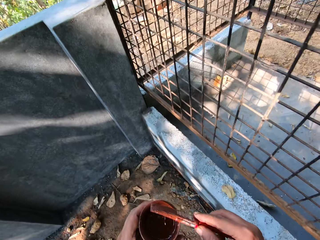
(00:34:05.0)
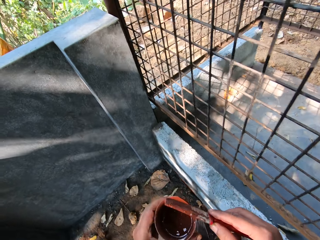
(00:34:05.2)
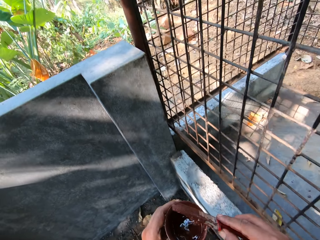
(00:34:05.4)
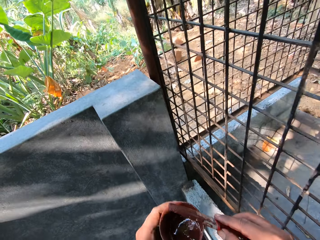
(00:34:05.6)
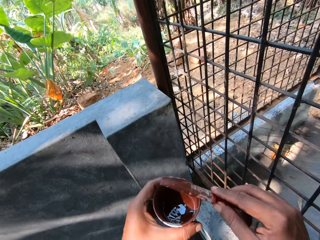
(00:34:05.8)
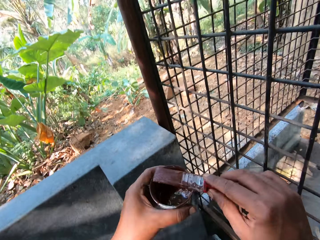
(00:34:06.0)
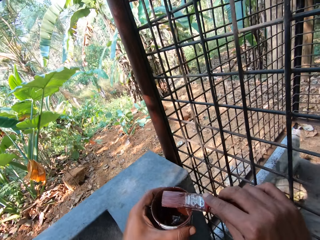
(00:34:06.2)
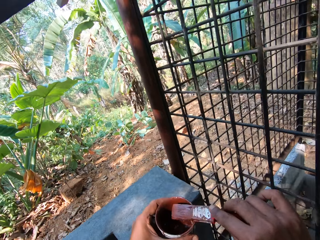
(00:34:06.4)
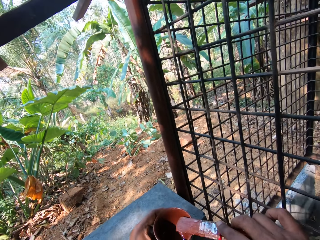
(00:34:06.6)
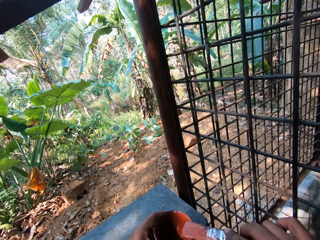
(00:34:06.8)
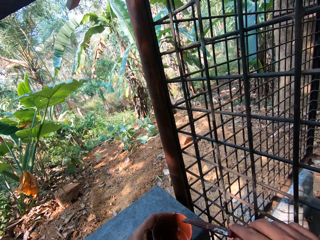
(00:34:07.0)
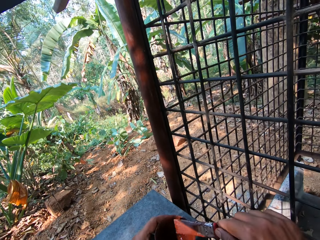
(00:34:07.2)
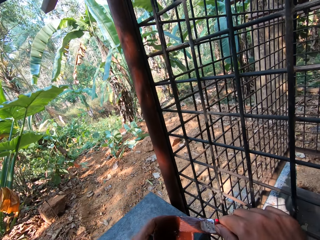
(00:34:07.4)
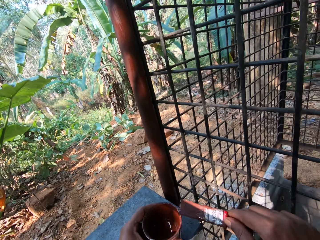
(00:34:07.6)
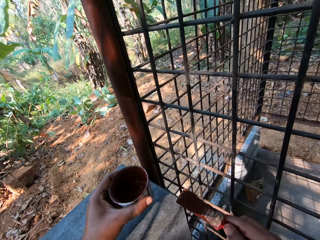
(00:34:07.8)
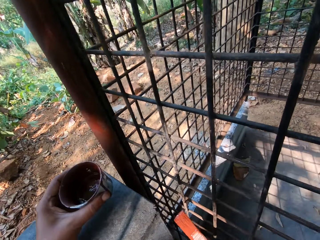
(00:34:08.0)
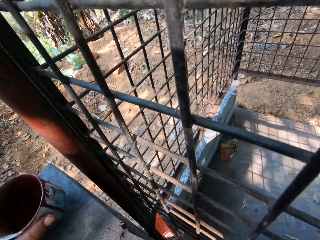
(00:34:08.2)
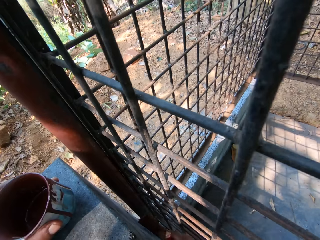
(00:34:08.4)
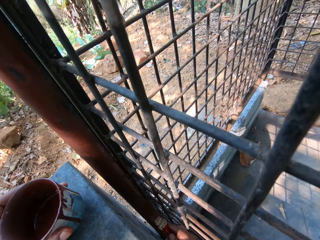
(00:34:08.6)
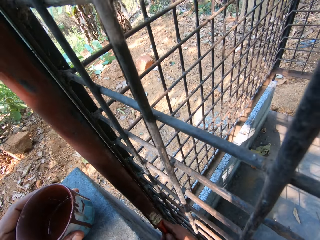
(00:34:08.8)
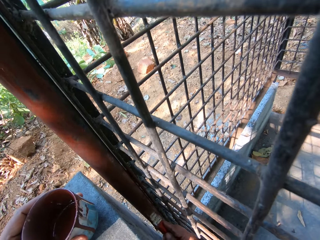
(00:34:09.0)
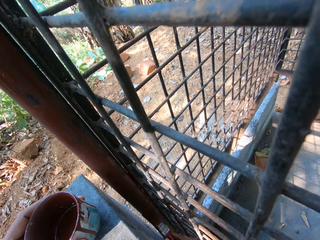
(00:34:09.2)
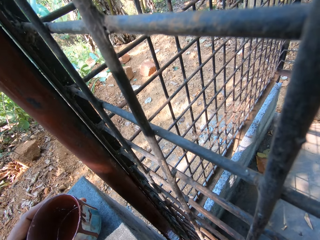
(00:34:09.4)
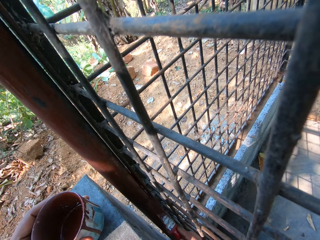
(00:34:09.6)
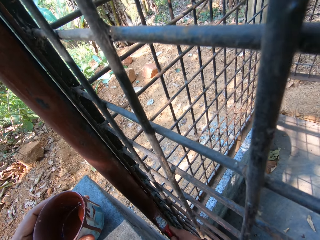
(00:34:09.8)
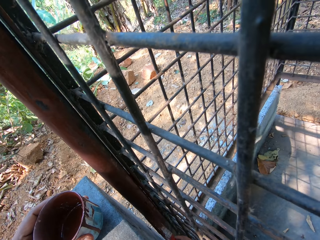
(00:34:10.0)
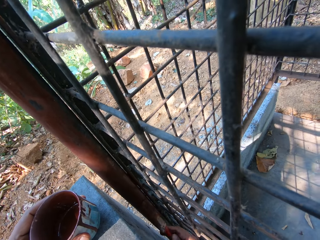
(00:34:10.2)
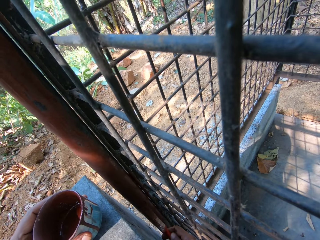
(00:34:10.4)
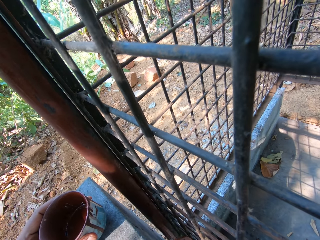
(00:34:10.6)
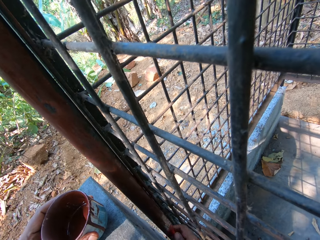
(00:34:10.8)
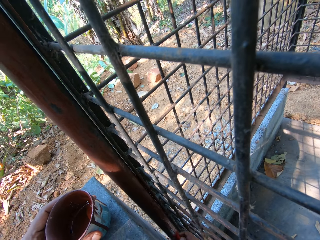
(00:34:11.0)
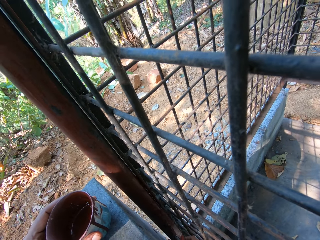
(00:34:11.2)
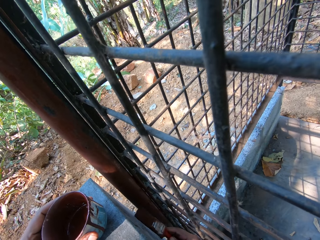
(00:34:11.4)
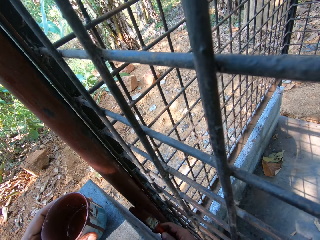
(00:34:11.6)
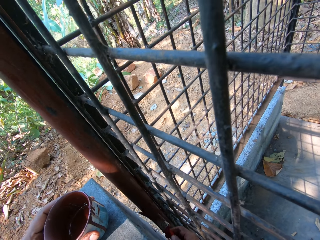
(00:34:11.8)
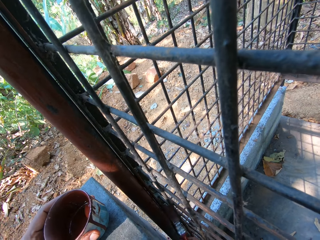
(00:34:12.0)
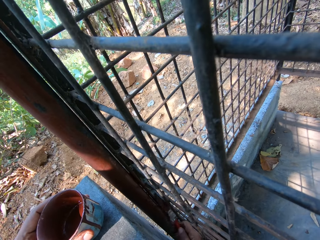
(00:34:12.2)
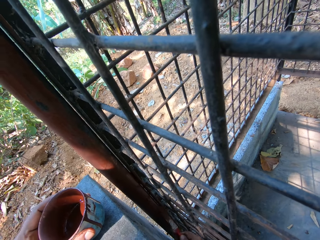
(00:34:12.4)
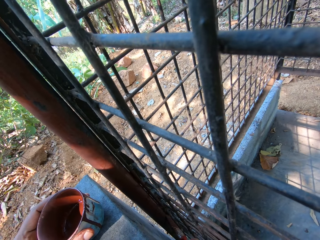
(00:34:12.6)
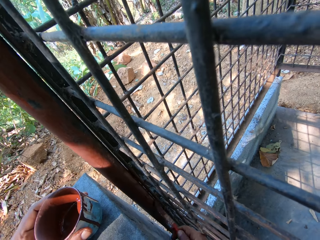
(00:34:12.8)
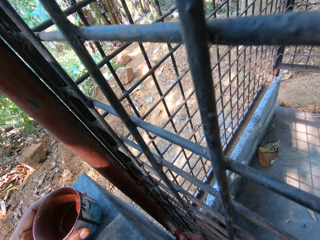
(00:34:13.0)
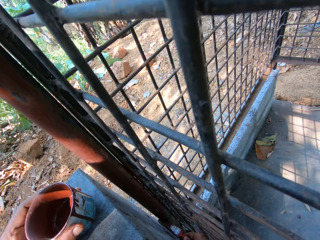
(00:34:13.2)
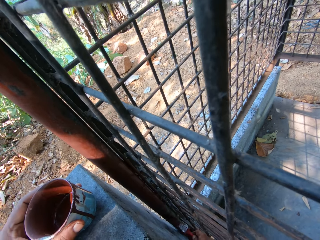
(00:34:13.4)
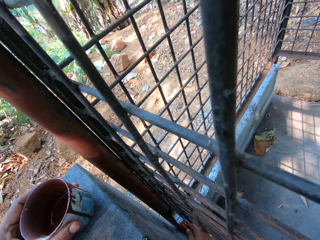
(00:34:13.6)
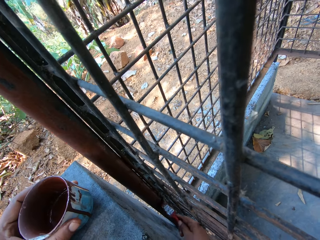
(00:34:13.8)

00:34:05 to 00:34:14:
The camera wearer scrapes the paintbrush in his right hand on the edge of the paint cup in his left hand. He places the paint cup in his left hand on a wall. He paints the cage with the paint on the paintbrush in his right hand.

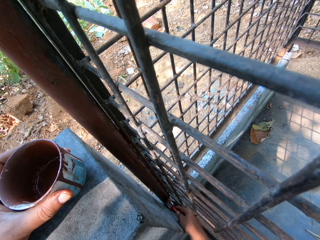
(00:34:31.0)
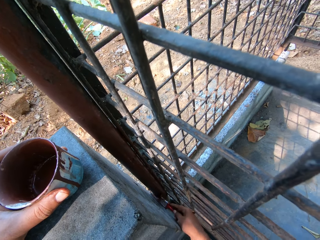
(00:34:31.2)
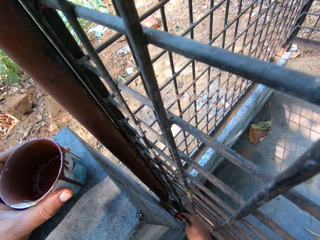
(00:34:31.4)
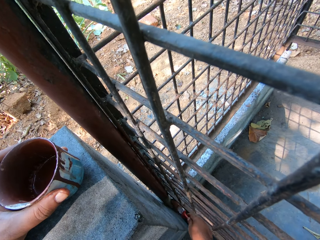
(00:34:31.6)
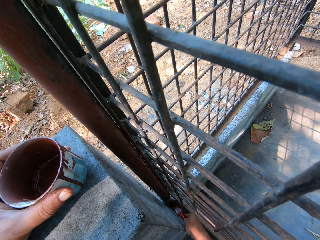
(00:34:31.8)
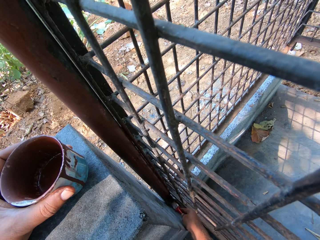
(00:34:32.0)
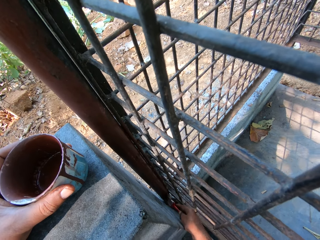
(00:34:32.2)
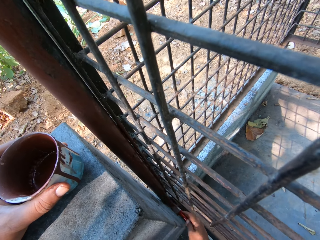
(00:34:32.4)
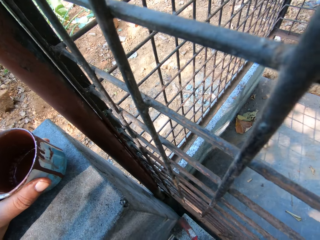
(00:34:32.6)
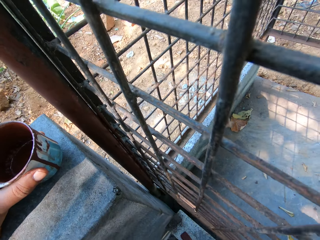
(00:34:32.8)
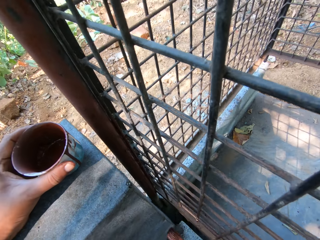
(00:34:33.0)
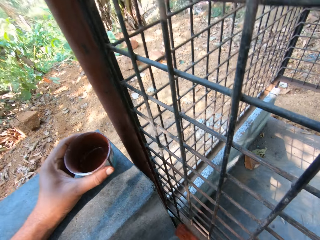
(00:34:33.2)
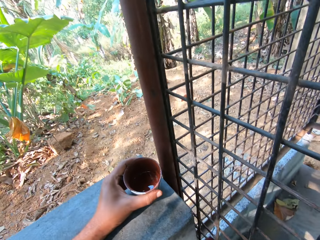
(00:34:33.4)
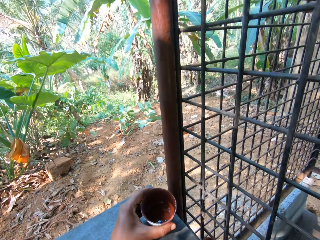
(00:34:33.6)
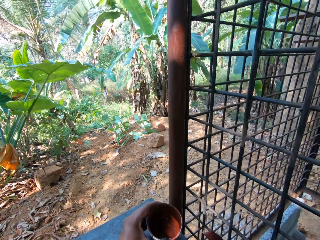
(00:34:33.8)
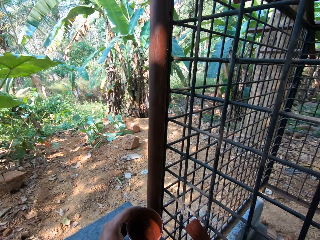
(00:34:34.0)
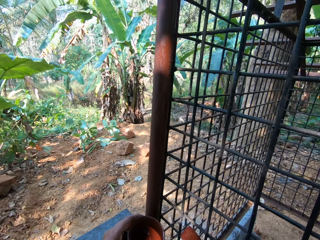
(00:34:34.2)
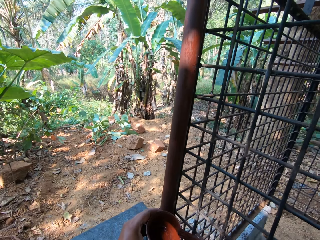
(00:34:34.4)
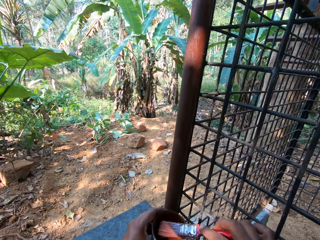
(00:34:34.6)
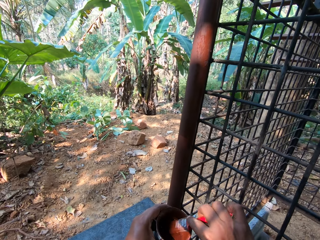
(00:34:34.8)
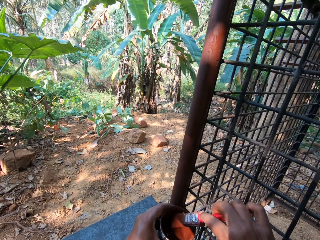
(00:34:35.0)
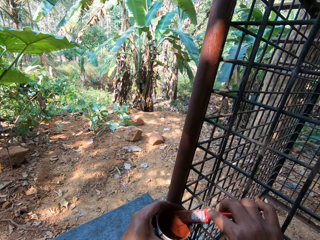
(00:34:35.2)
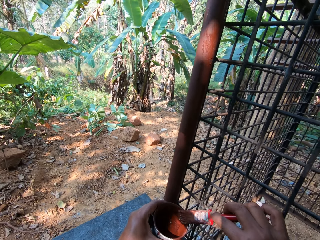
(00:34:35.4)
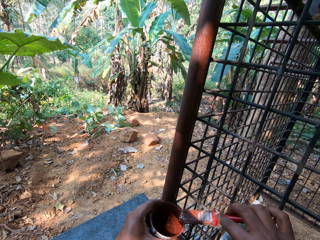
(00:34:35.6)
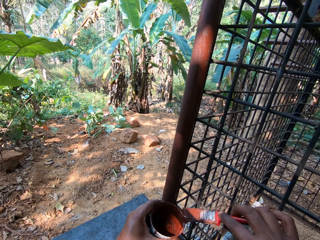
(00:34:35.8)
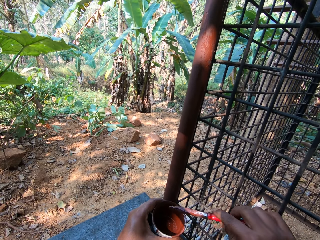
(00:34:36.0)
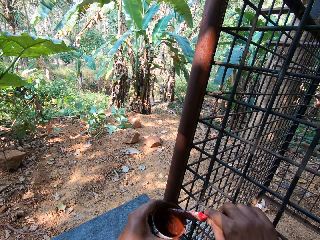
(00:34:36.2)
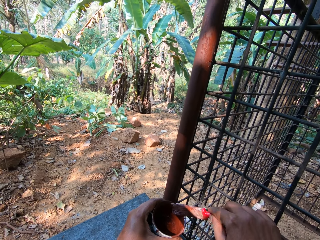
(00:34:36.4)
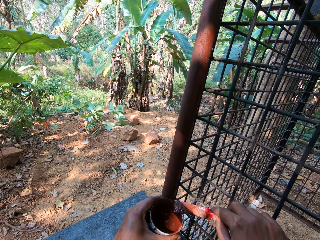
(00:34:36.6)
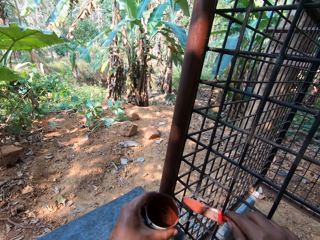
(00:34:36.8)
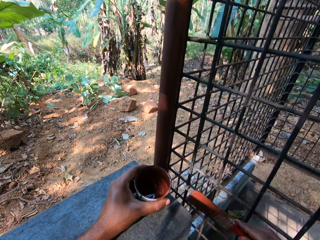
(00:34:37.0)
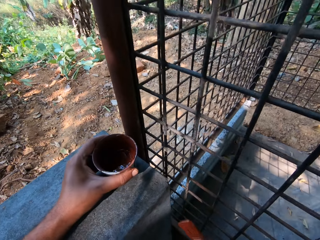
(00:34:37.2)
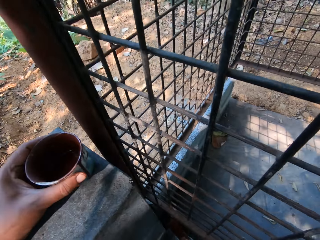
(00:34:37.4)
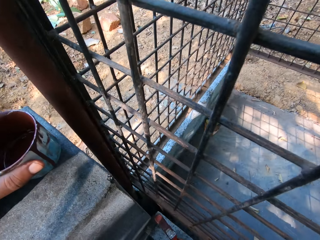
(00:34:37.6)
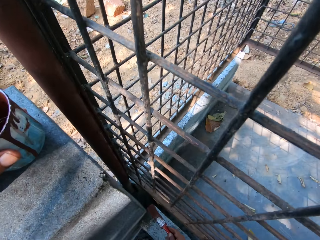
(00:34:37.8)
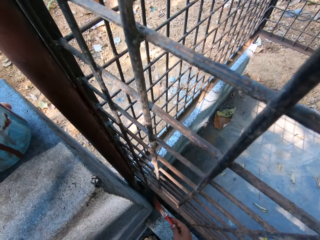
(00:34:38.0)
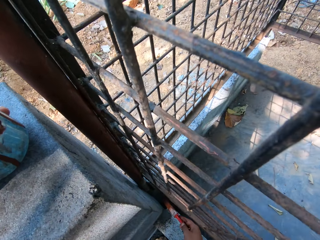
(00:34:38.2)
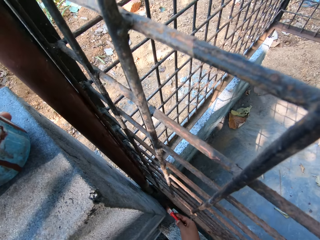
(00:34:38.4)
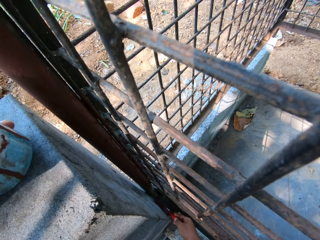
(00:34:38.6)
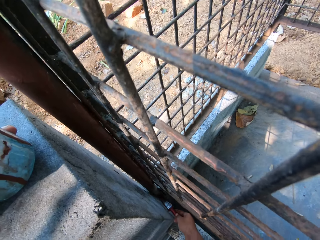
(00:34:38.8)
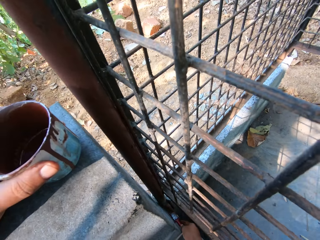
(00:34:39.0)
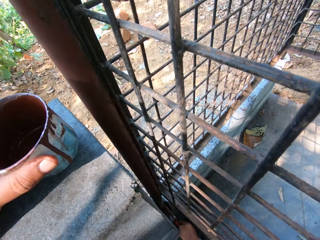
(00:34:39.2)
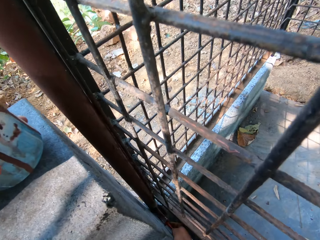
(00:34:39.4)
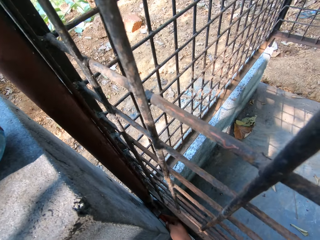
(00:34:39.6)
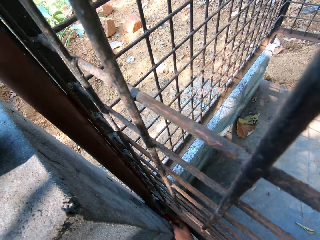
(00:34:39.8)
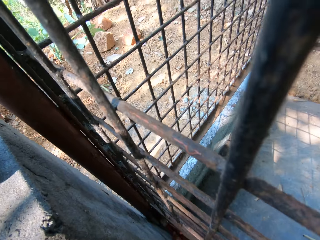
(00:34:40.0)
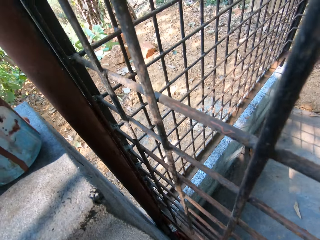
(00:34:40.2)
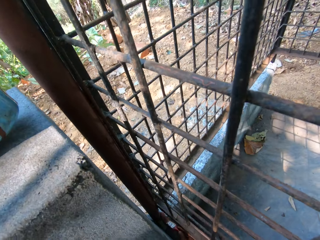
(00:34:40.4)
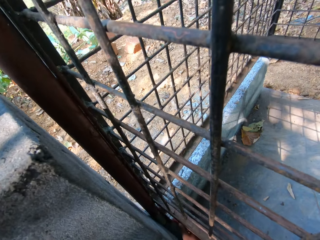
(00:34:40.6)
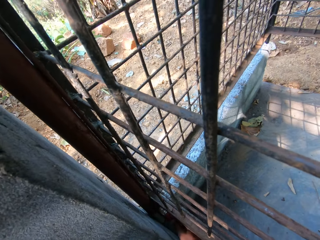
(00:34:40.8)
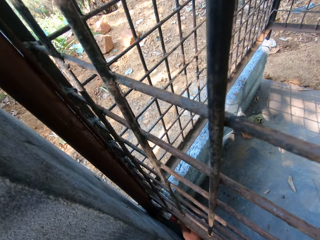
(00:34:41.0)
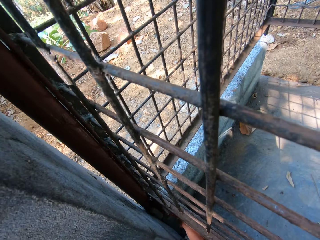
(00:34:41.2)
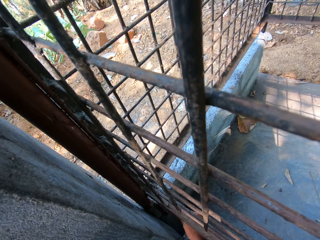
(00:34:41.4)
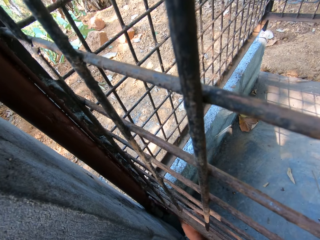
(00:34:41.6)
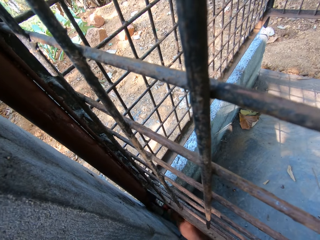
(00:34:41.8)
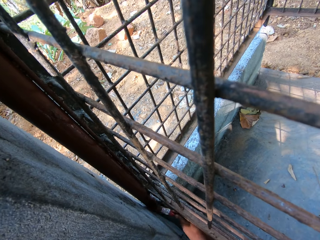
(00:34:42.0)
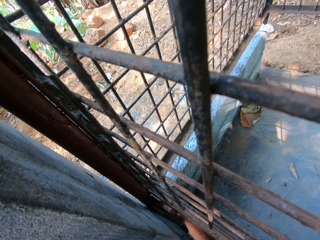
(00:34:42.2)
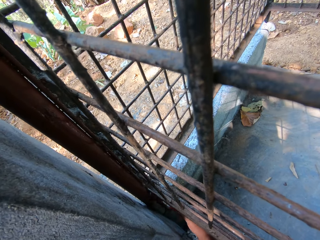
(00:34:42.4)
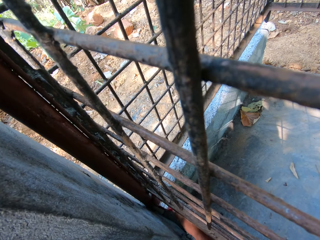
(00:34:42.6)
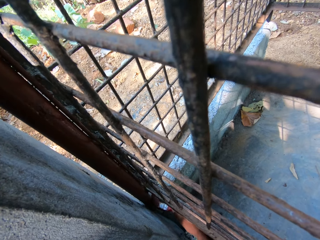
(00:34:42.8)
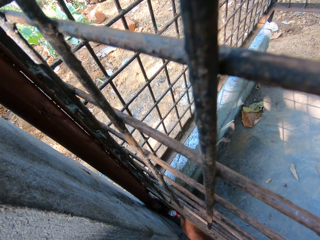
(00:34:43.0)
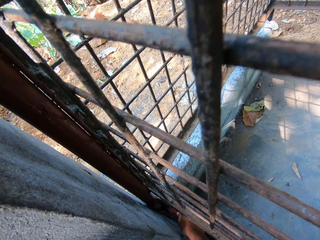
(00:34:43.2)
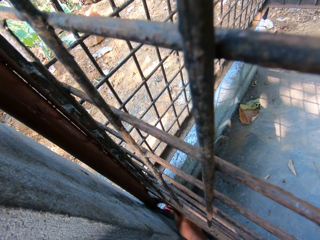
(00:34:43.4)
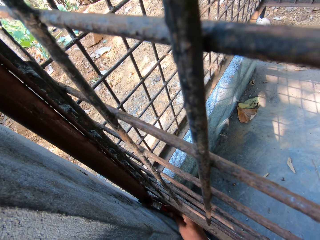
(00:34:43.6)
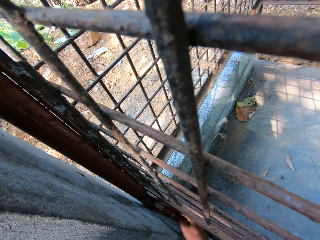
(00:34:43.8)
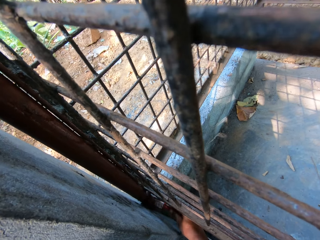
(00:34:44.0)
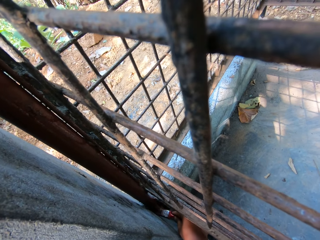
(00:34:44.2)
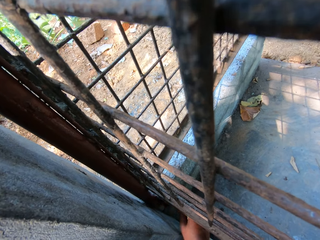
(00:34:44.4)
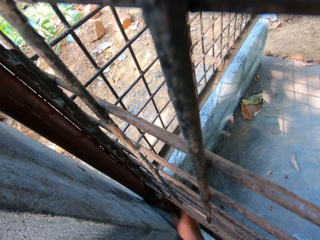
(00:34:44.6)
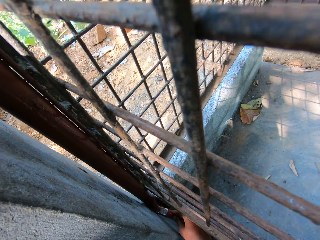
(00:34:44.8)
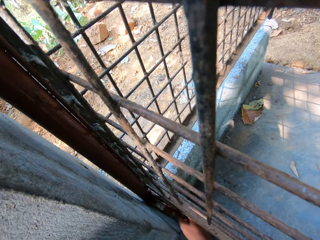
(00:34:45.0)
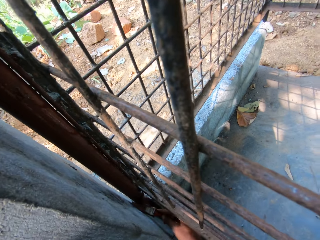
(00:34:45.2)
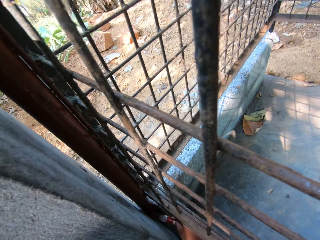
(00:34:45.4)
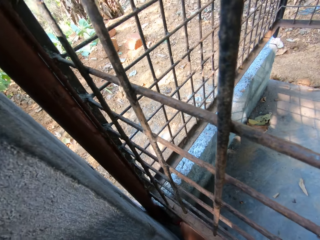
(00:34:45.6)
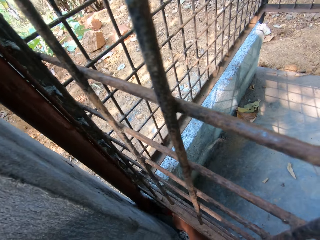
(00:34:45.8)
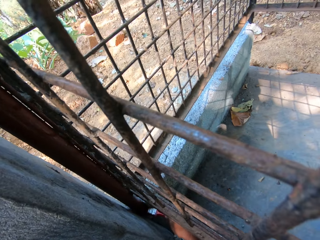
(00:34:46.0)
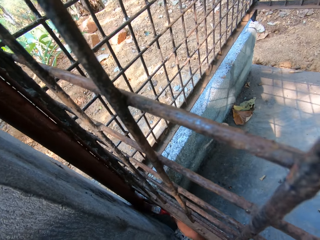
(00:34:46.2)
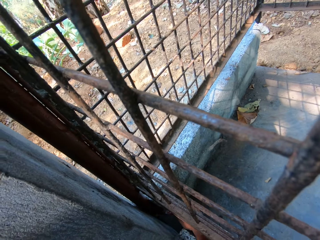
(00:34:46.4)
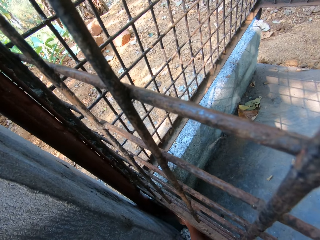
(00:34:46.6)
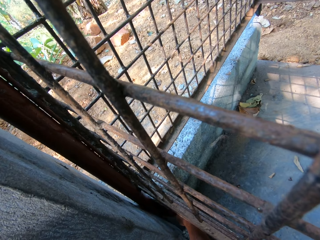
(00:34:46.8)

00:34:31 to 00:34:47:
The camera wearer tilts the paint cup on the wall with his left hand. He looks at the wire mesh fence. He dips the paintbrush in his right hand in the cup of paint in his left hand. He scrapes the paintbrush in his right hand on the edge of the paint cup in his left hand. He paints the cage with the paint on the paintbrush in his right hand.
